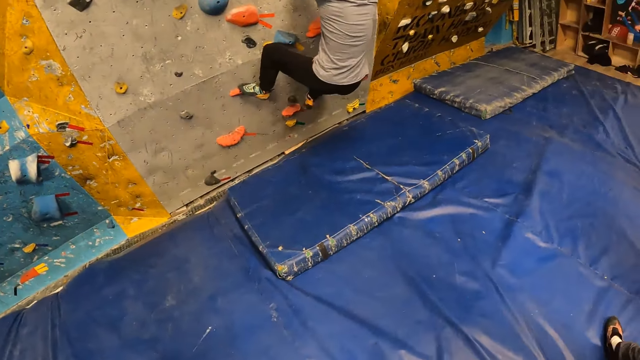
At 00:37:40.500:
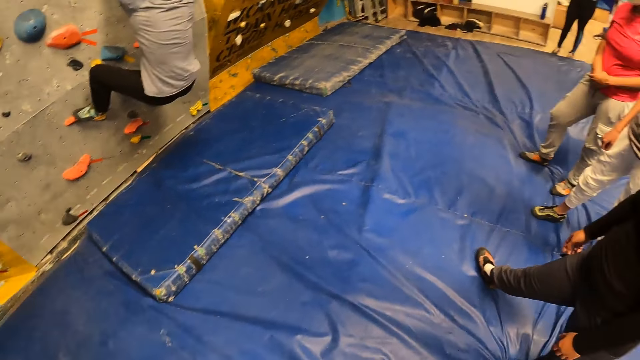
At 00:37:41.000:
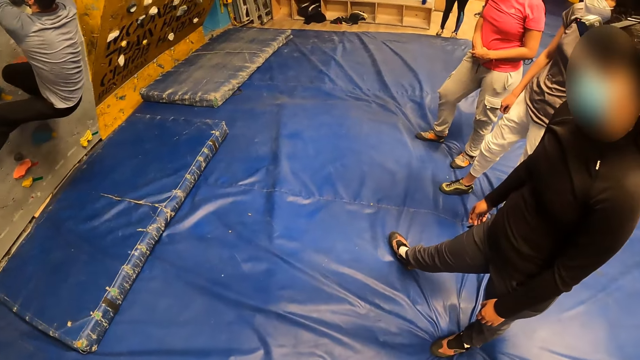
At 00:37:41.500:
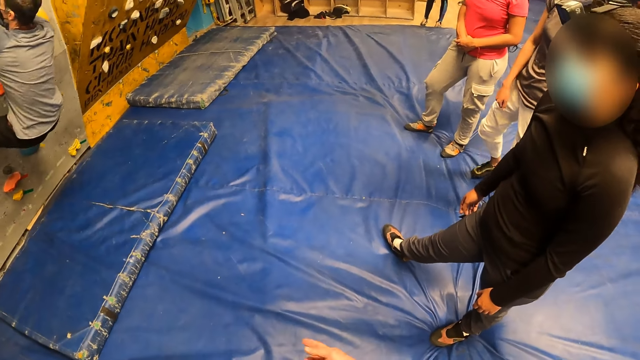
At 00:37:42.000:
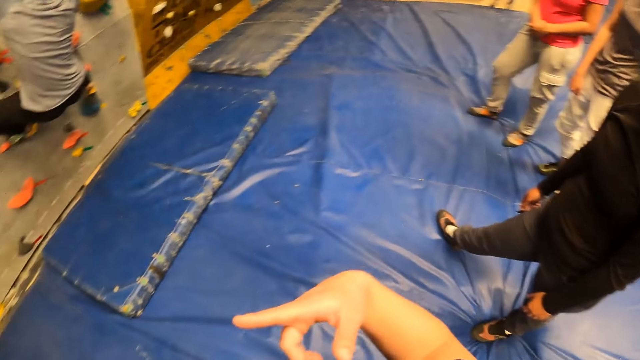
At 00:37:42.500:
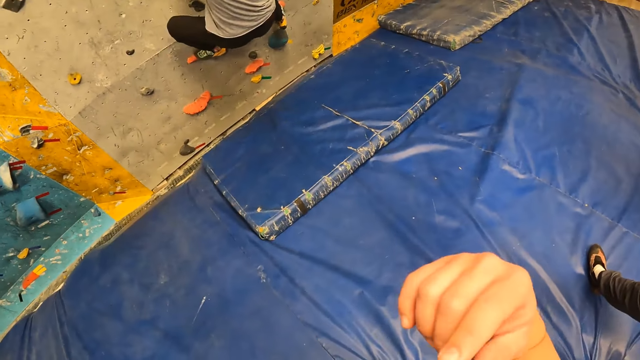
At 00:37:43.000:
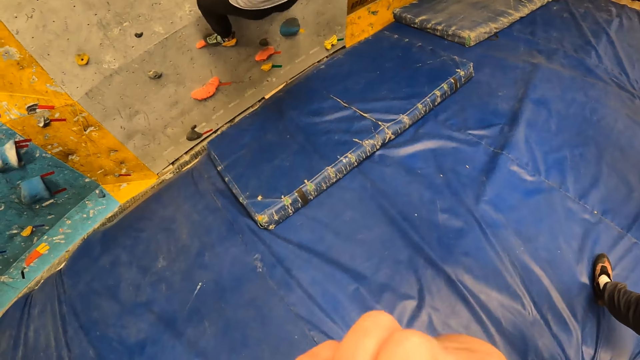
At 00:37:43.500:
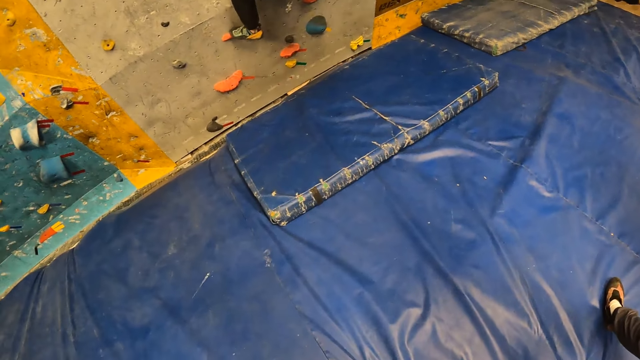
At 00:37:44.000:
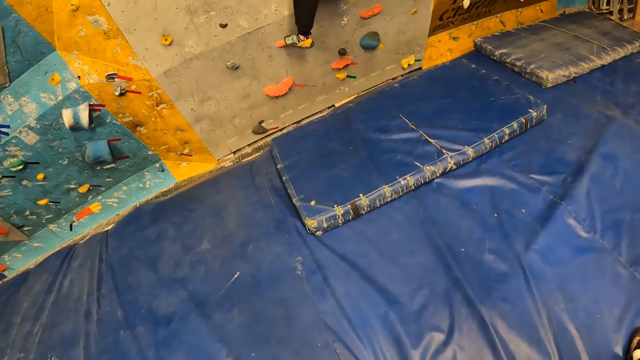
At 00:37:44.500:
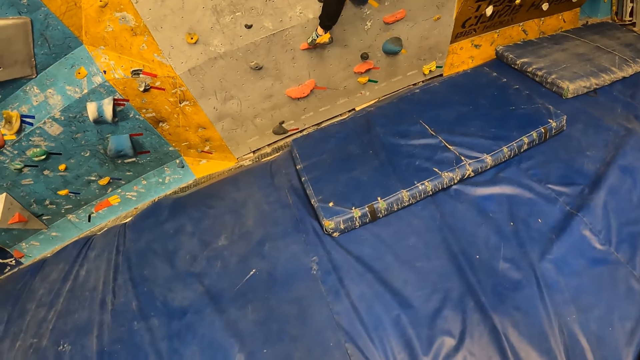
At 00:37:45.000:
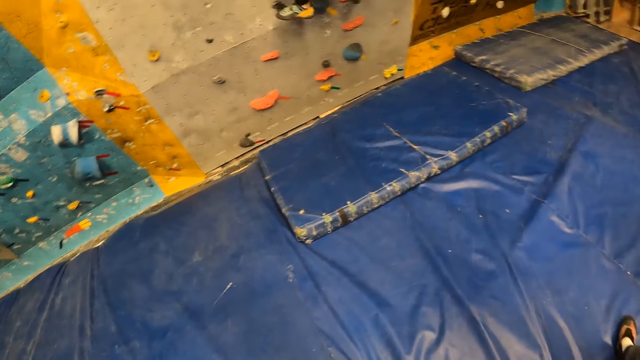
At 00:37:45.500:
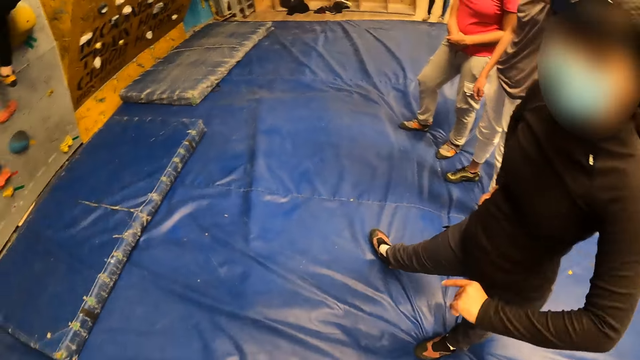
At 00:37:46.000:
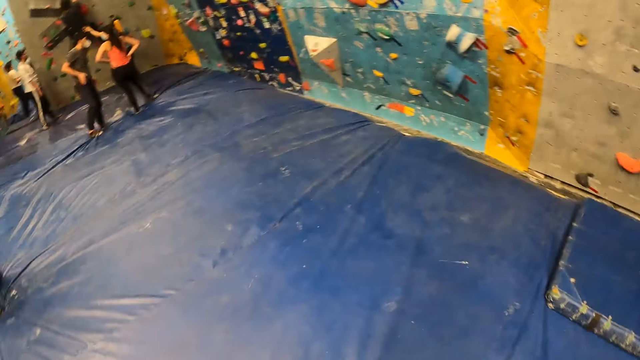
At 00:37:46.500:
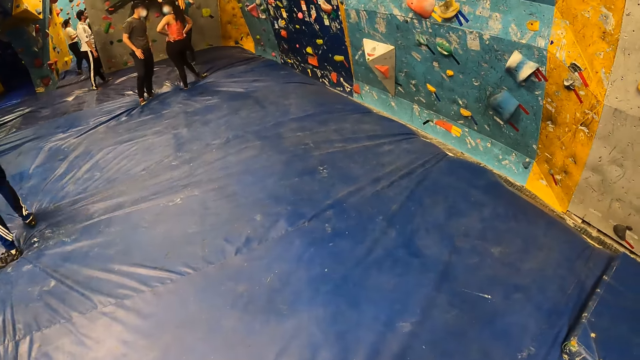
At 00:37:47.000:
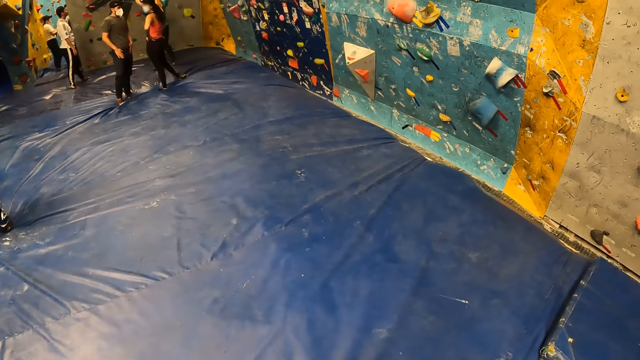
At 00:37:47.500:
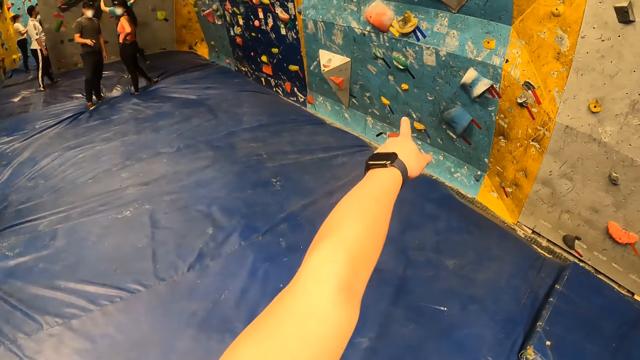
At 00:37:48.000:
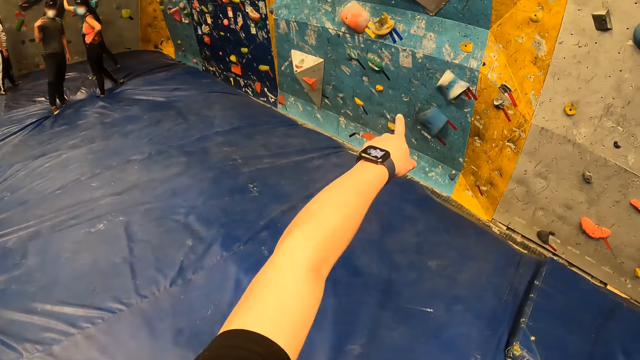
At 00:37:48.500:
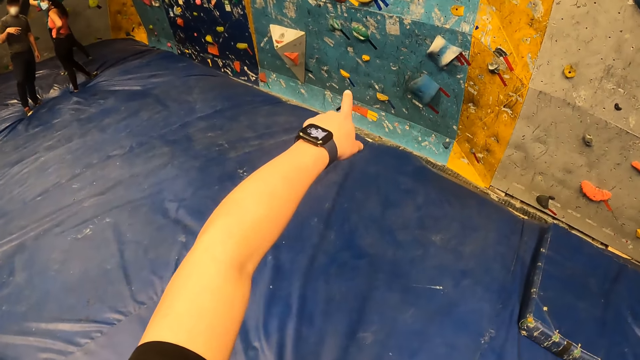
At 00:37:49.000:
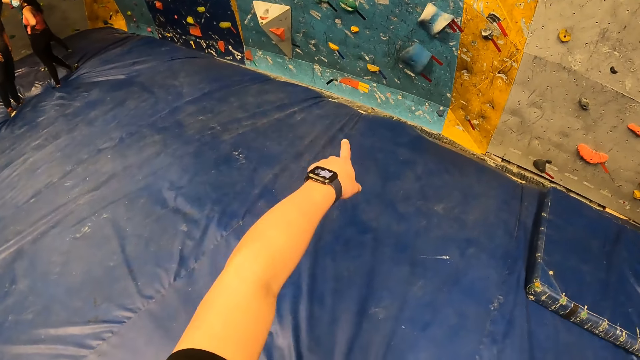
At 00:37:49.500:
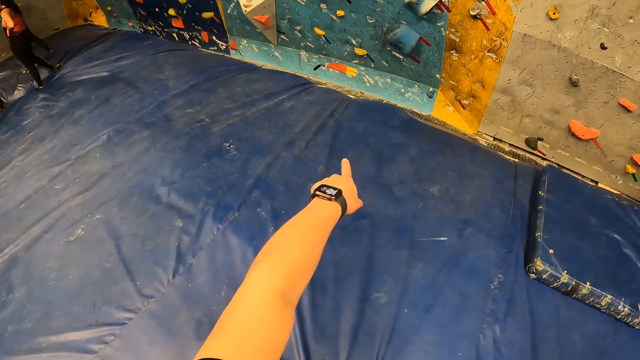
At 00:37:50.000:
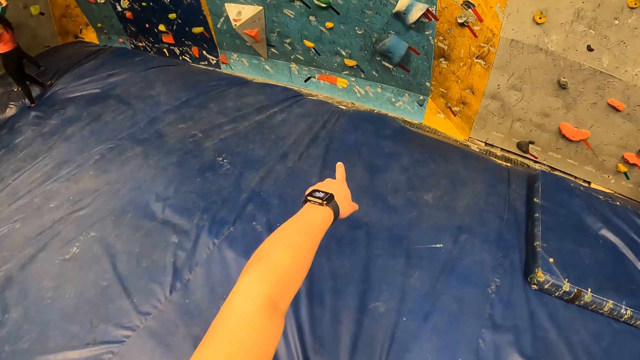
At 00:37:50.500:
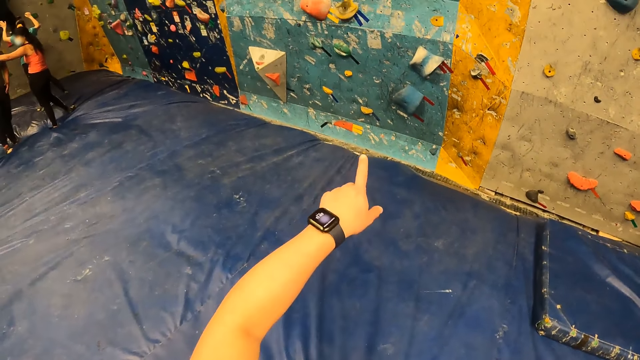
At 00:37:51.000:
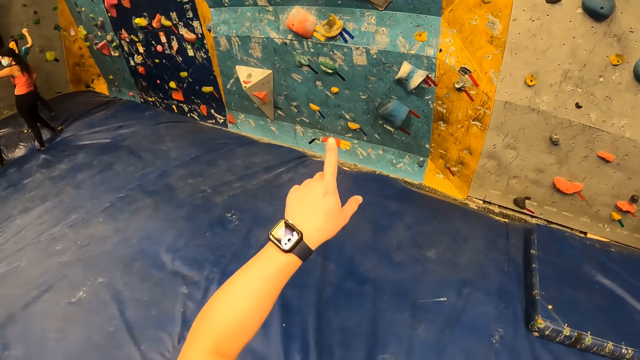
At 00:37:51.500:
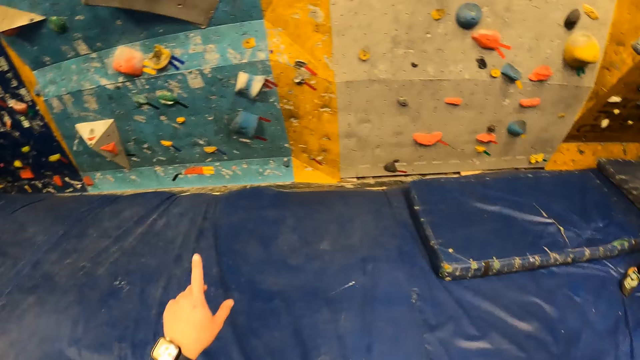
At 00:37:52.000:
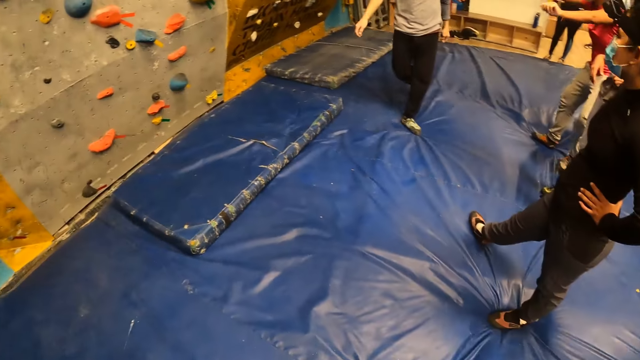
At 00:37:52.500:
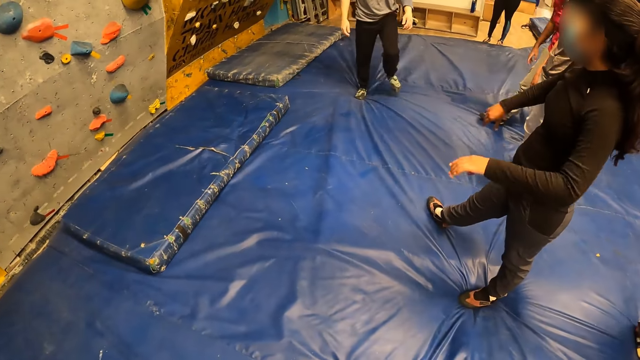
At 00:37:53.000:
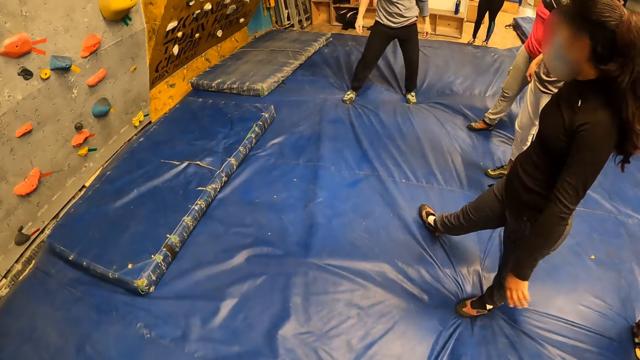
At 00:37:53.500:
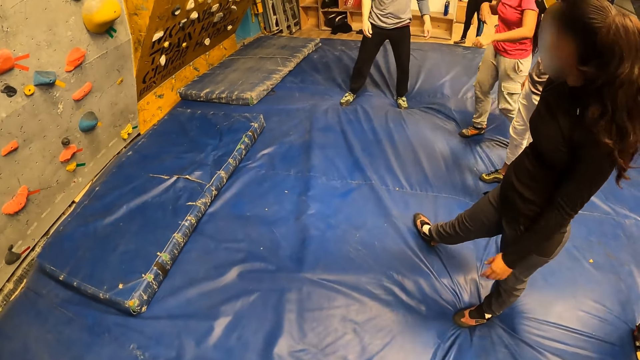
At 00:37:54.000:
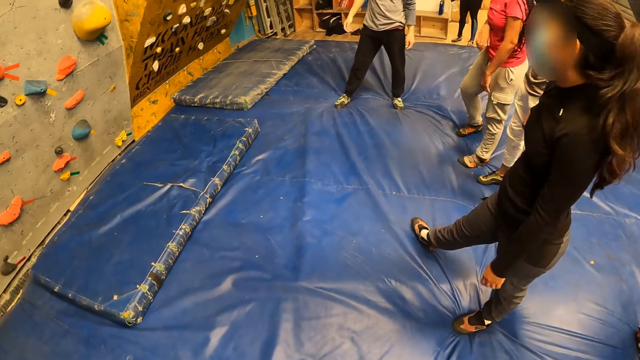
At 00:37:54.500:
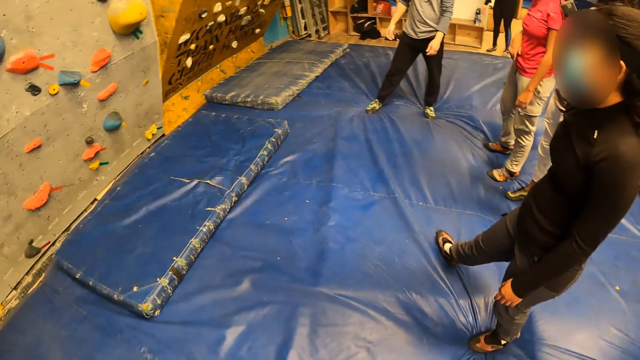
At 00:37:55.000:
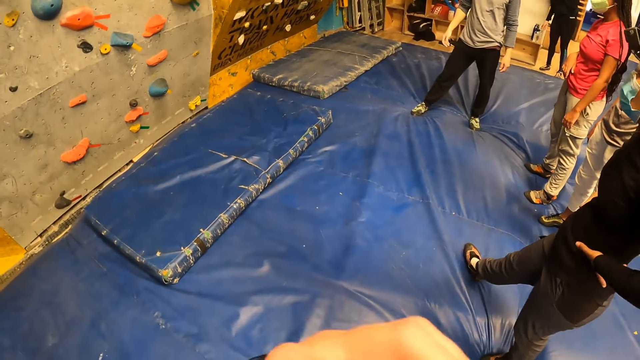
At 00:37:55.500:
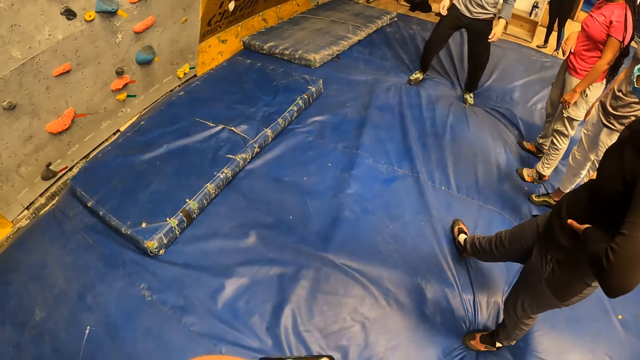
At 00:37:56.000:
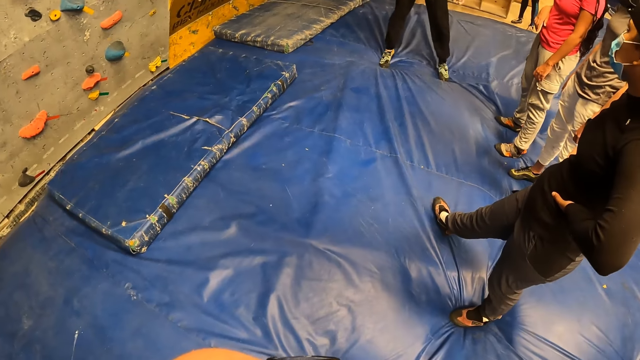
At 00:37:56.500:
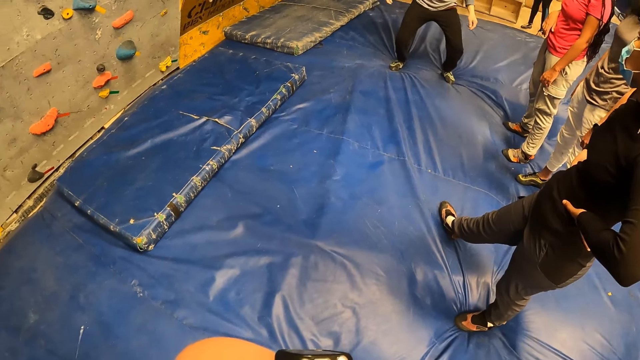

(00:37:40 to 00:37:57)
The camera wearer interacts with a woman. They move the hand. They look around. The woman interacts with the camera wearer. The camera wearer points out with a finger. They look around.

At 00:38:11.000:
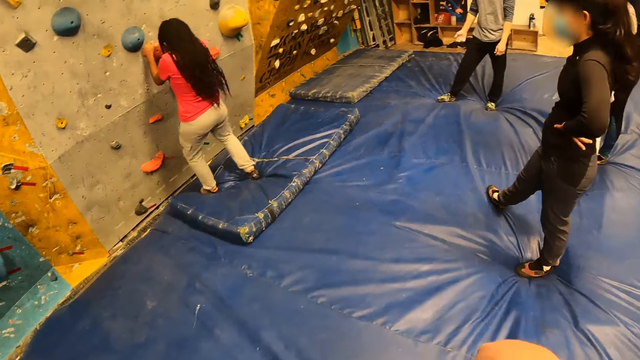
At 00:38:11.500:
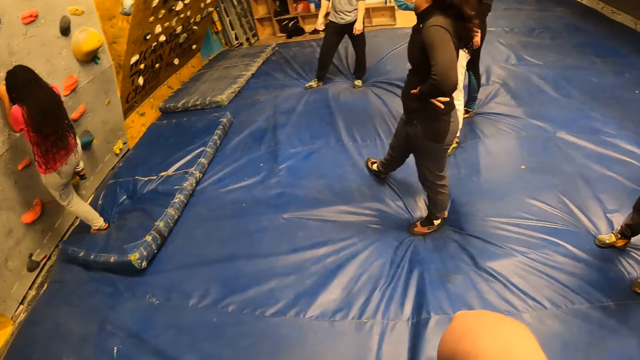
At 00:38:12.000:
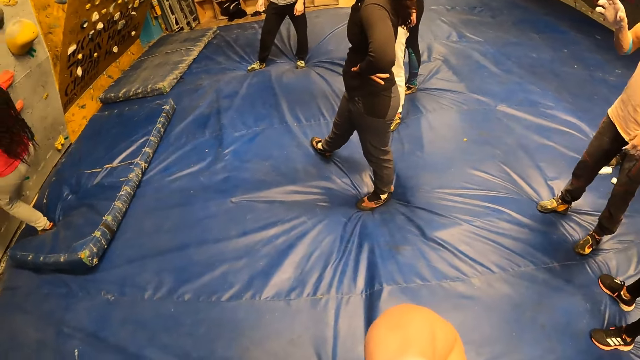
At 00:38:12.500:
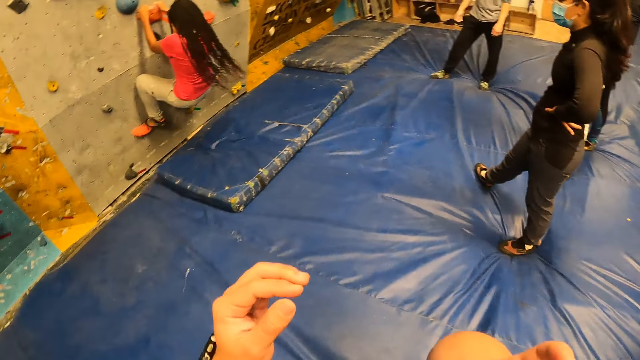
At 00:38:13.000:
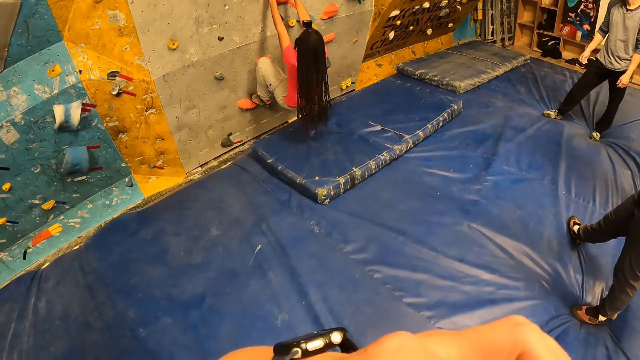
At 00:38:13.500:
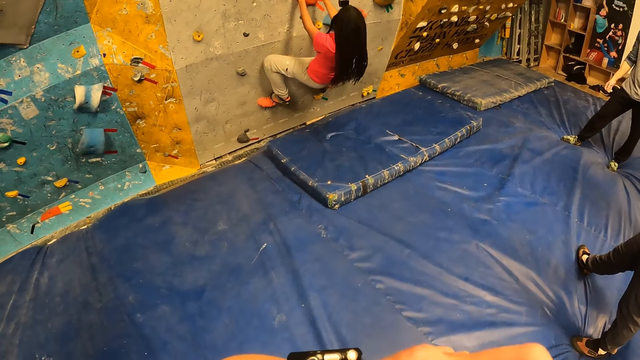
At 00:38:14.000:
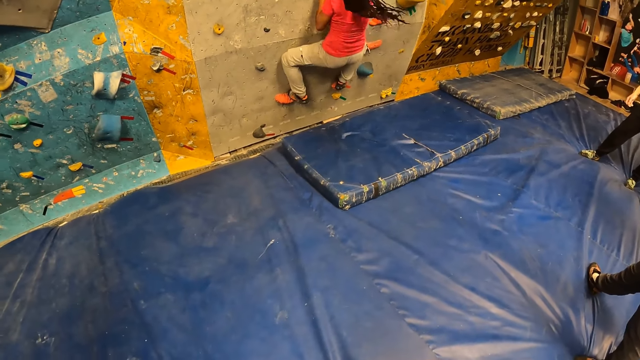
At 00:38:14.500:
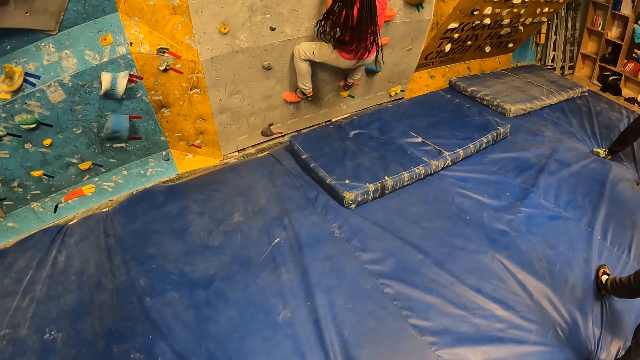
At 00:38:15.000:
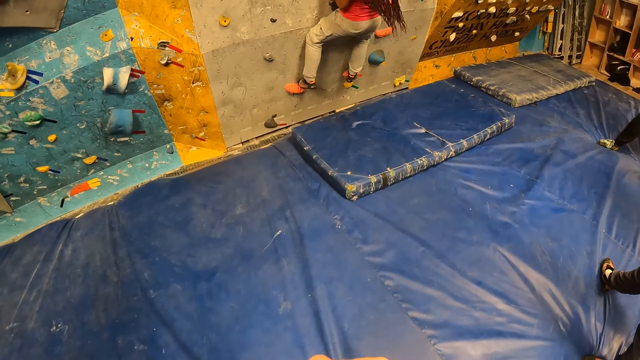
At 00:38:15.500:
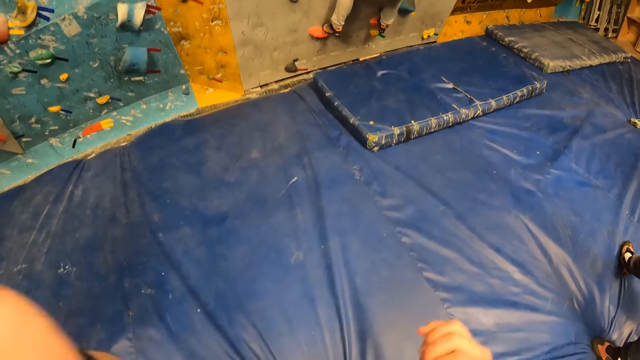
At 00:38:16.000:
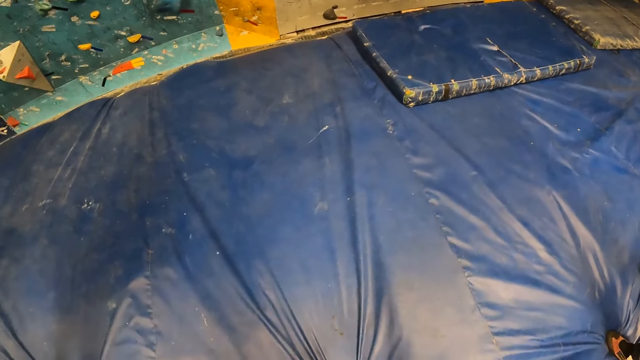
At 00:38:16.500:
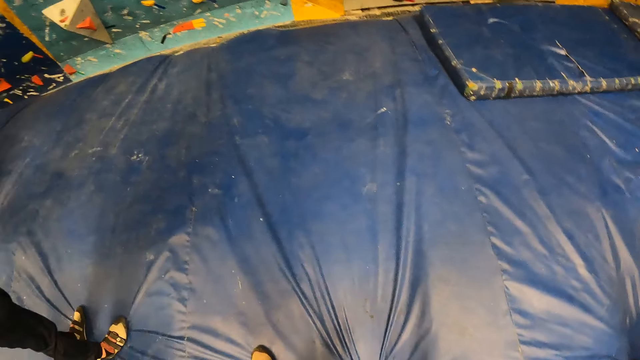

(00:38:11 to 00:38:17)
The camera wearer moves the hand. They look around. They move the hand.
